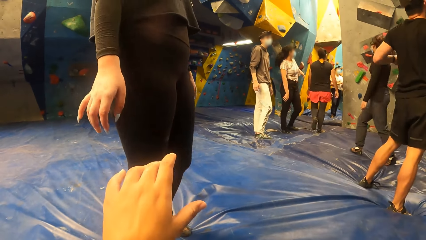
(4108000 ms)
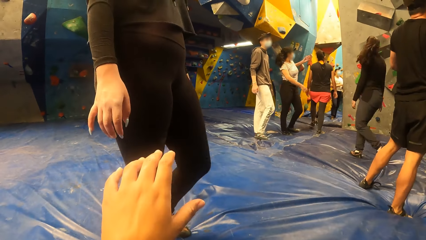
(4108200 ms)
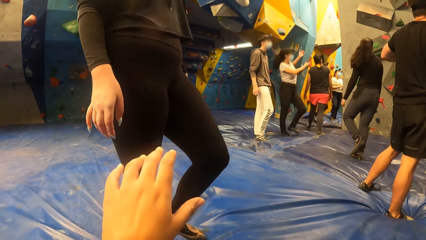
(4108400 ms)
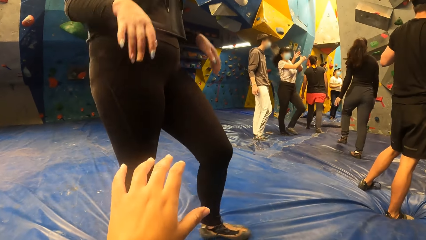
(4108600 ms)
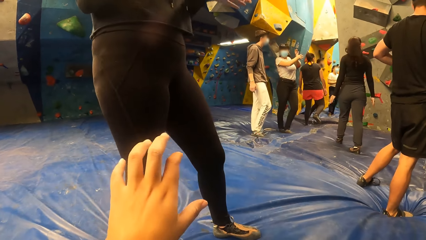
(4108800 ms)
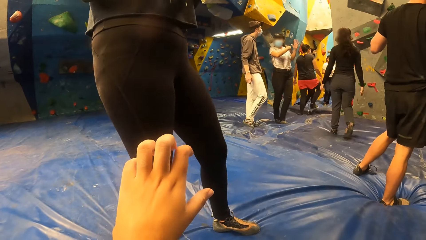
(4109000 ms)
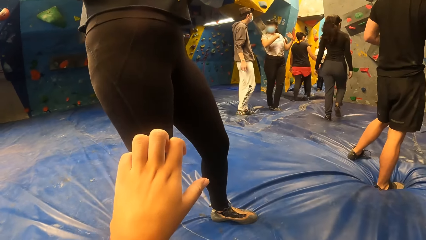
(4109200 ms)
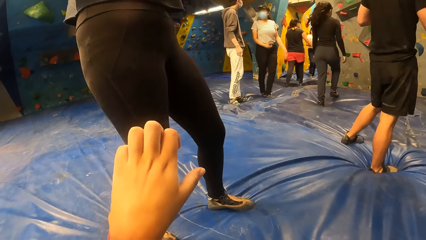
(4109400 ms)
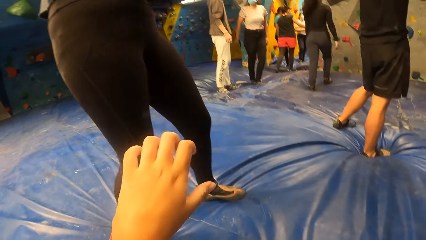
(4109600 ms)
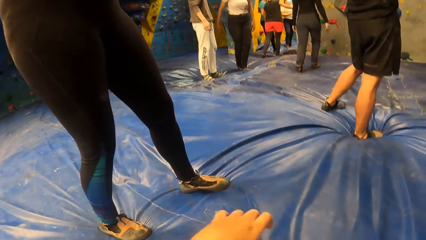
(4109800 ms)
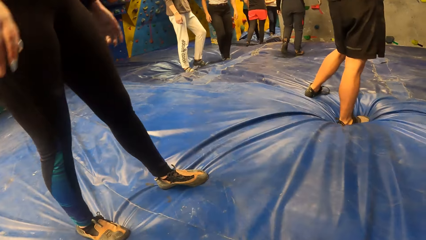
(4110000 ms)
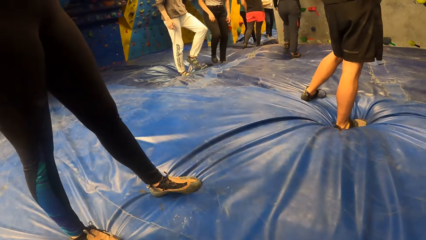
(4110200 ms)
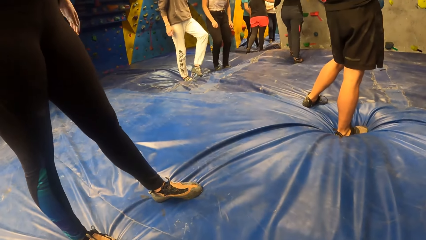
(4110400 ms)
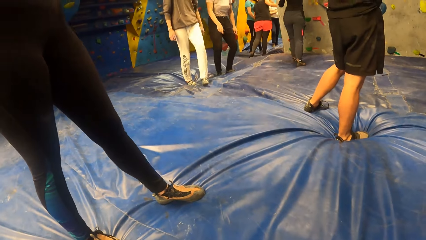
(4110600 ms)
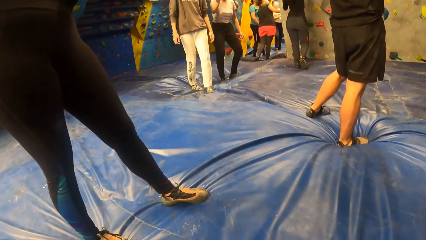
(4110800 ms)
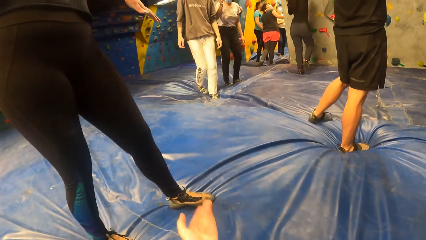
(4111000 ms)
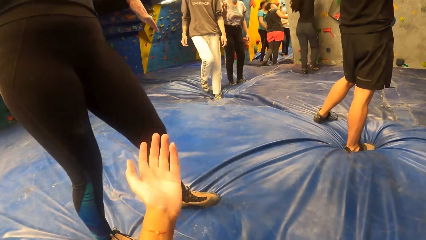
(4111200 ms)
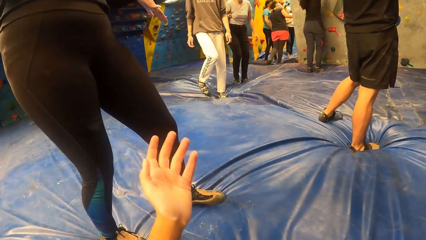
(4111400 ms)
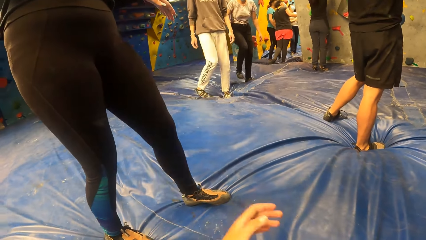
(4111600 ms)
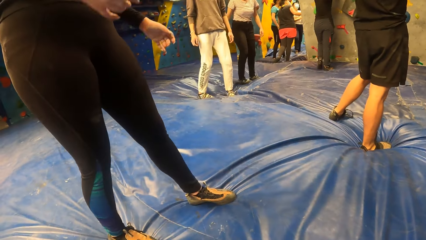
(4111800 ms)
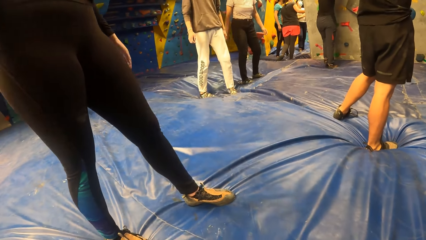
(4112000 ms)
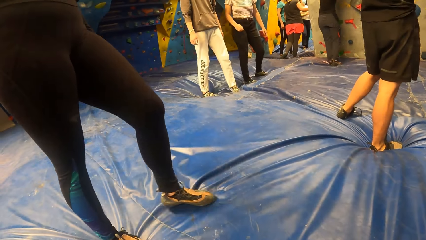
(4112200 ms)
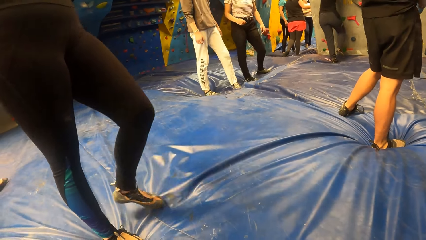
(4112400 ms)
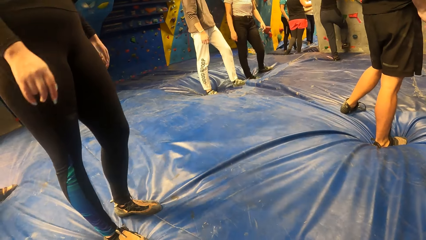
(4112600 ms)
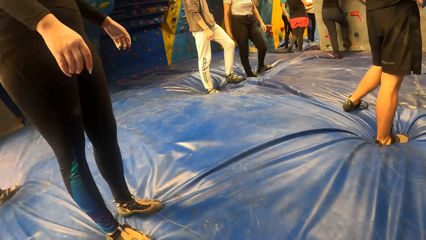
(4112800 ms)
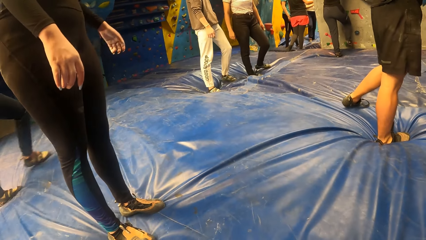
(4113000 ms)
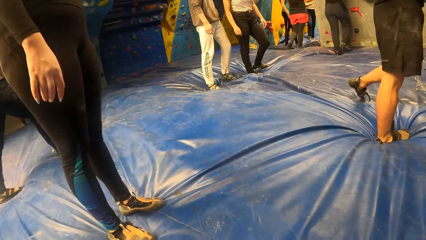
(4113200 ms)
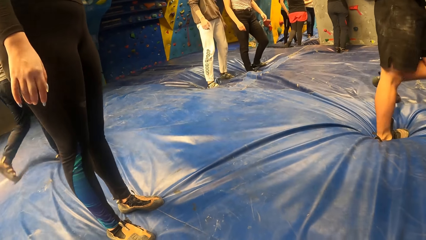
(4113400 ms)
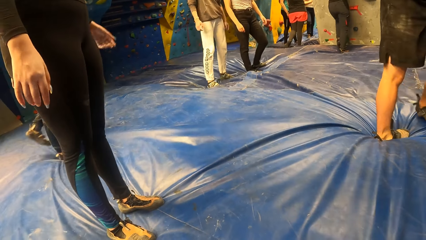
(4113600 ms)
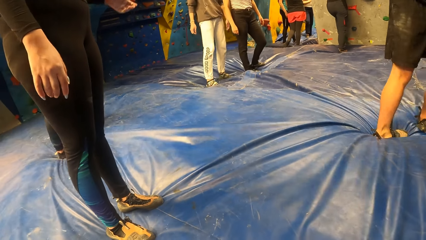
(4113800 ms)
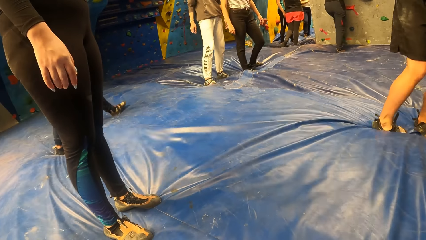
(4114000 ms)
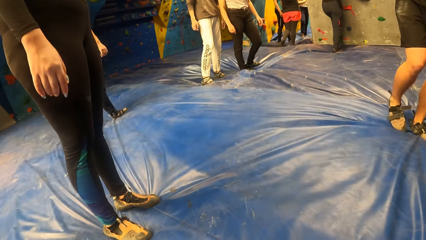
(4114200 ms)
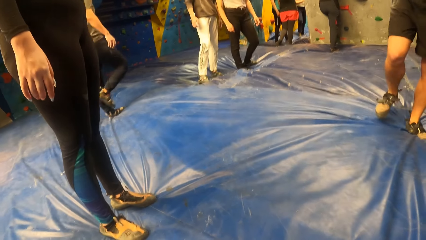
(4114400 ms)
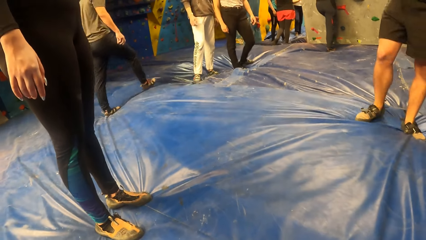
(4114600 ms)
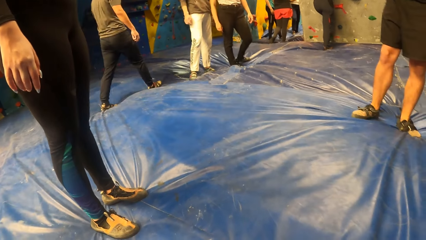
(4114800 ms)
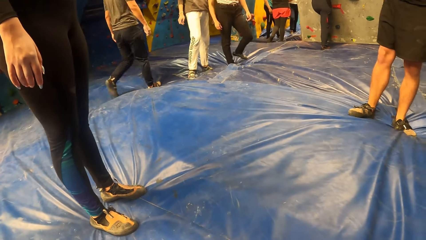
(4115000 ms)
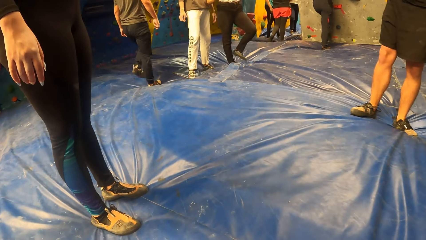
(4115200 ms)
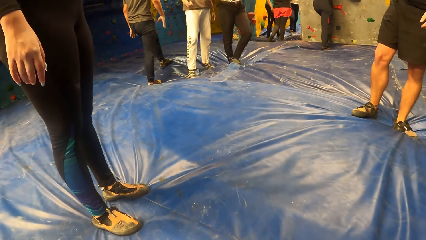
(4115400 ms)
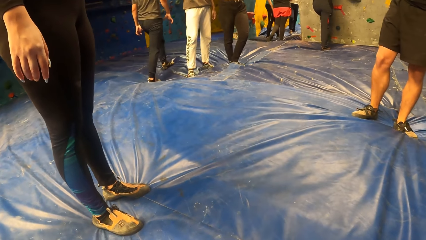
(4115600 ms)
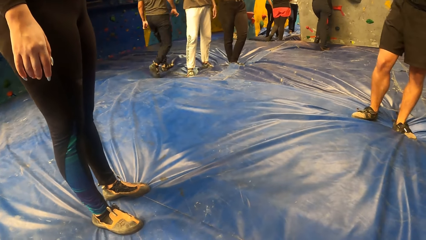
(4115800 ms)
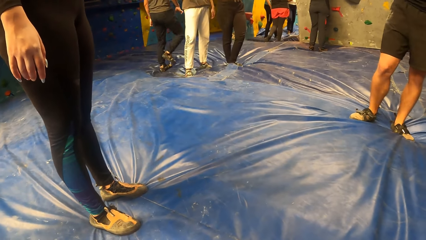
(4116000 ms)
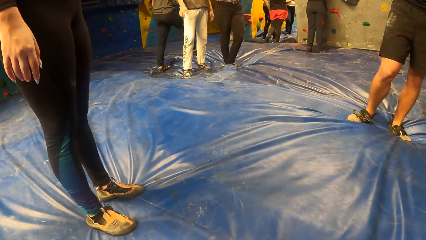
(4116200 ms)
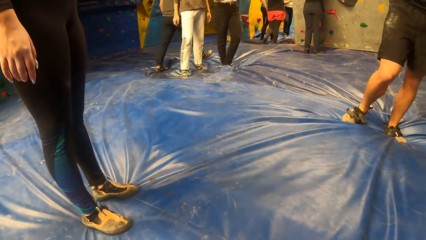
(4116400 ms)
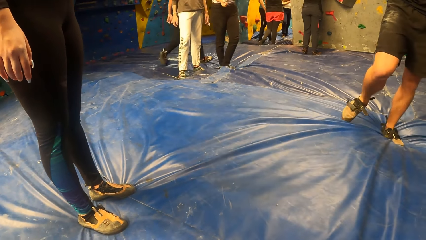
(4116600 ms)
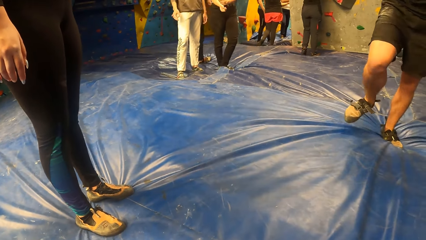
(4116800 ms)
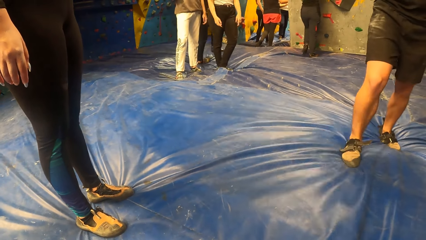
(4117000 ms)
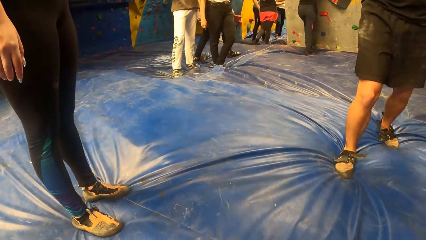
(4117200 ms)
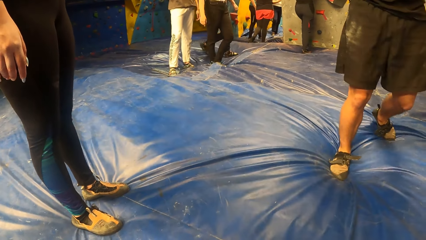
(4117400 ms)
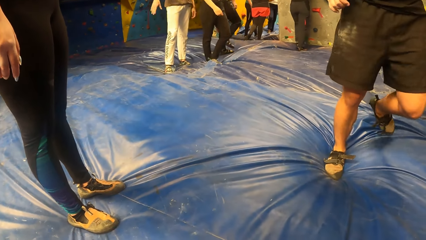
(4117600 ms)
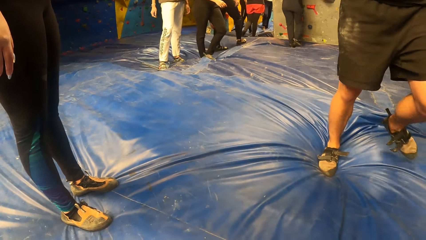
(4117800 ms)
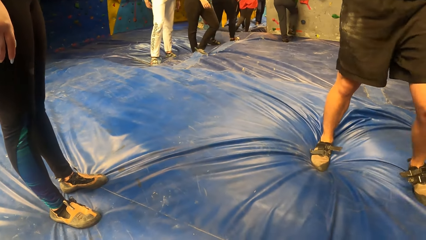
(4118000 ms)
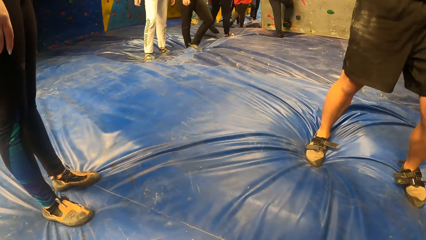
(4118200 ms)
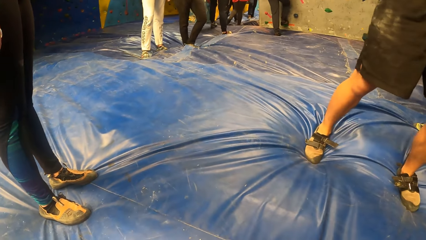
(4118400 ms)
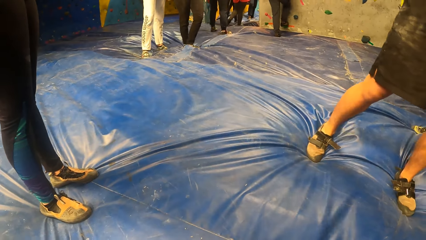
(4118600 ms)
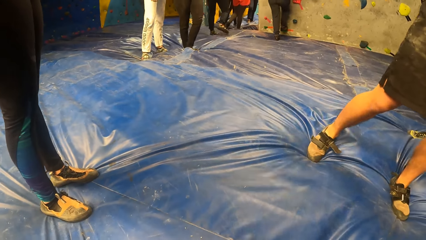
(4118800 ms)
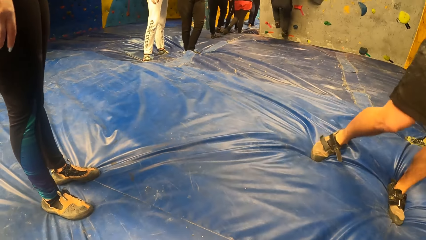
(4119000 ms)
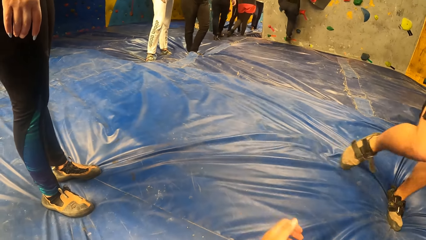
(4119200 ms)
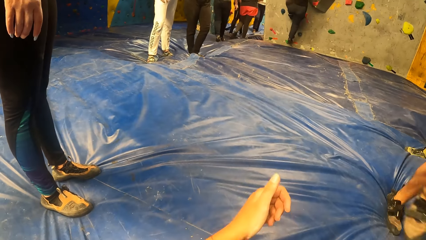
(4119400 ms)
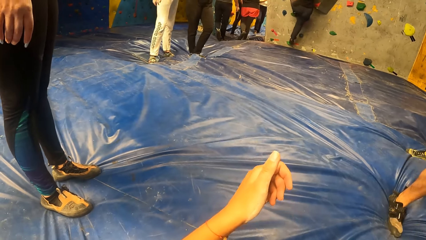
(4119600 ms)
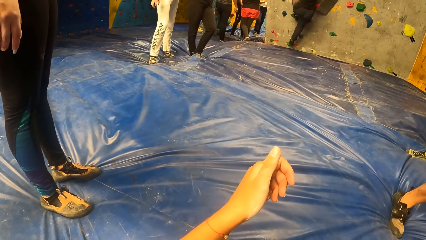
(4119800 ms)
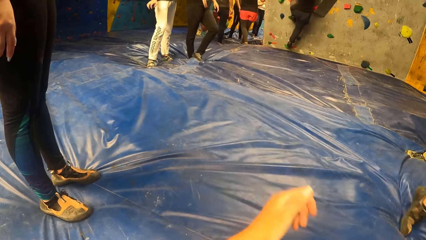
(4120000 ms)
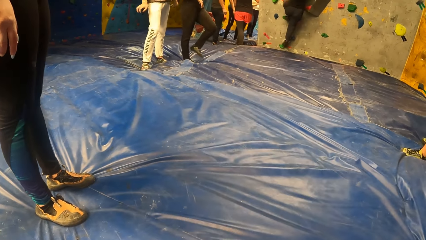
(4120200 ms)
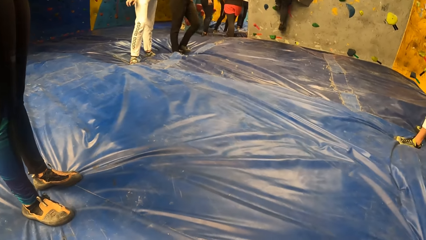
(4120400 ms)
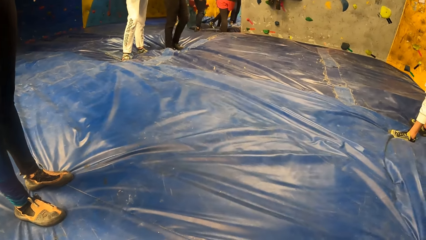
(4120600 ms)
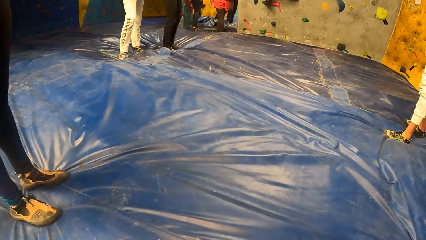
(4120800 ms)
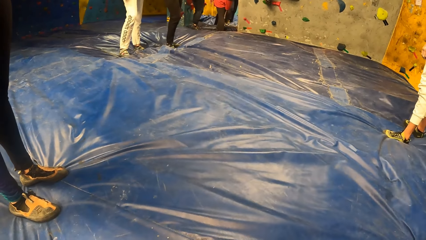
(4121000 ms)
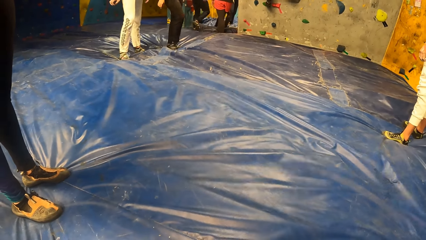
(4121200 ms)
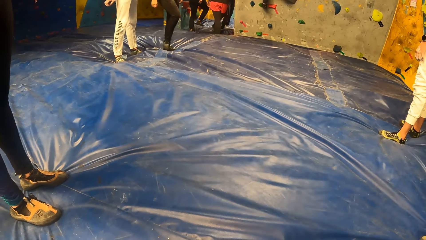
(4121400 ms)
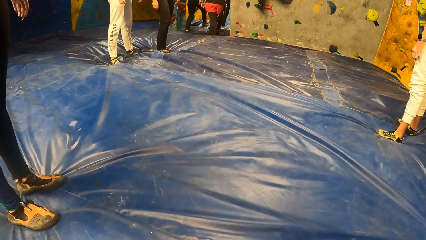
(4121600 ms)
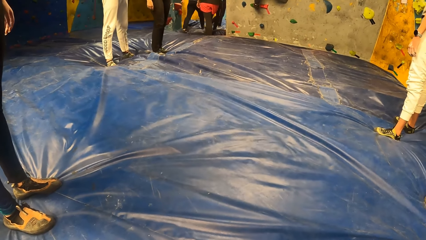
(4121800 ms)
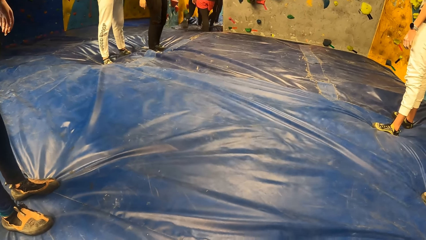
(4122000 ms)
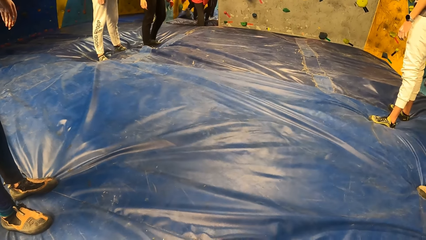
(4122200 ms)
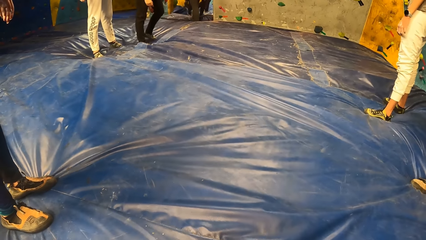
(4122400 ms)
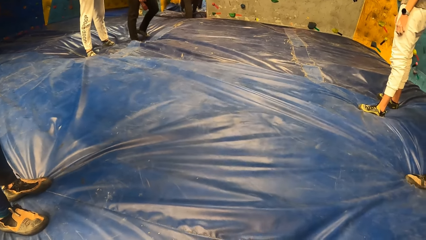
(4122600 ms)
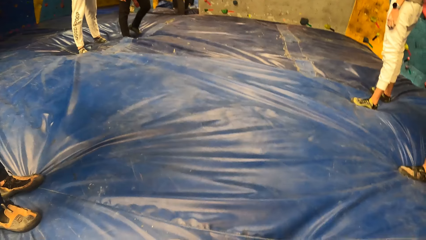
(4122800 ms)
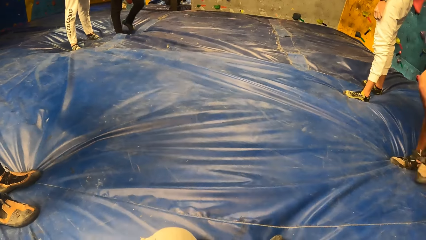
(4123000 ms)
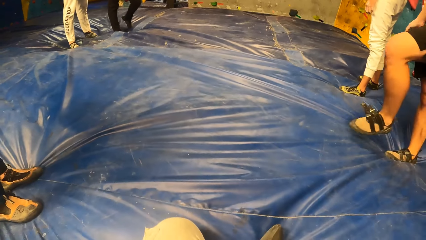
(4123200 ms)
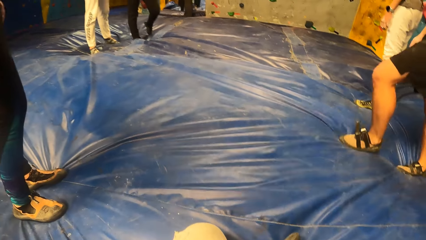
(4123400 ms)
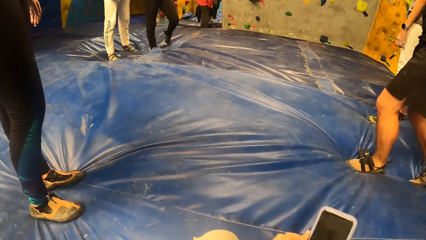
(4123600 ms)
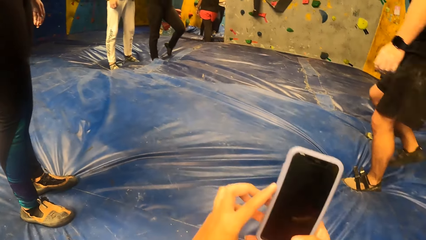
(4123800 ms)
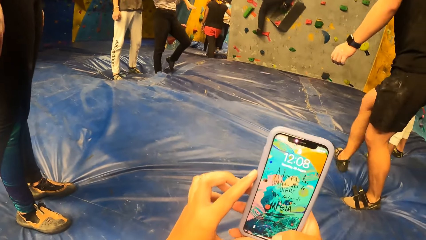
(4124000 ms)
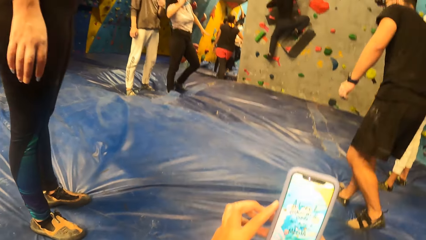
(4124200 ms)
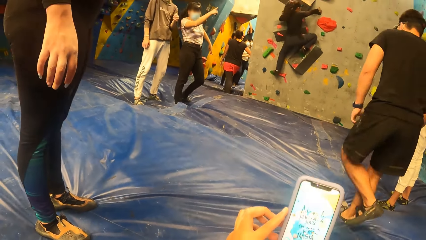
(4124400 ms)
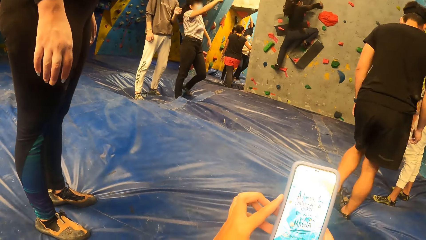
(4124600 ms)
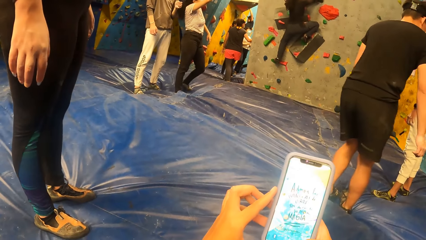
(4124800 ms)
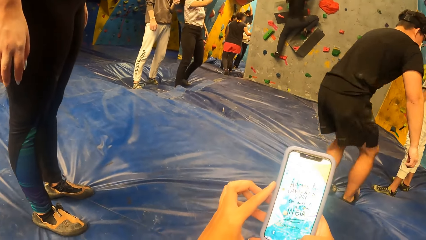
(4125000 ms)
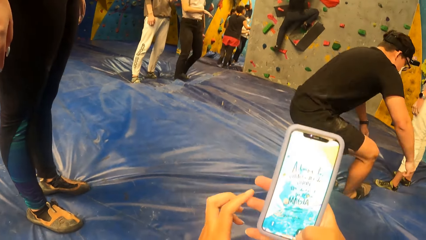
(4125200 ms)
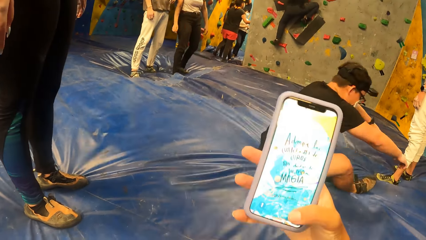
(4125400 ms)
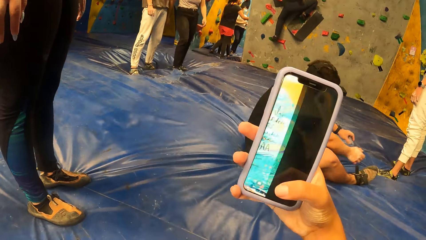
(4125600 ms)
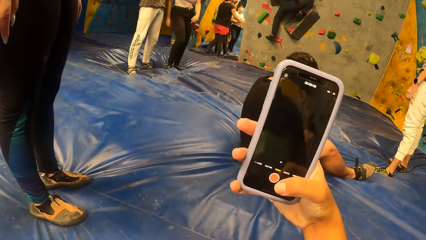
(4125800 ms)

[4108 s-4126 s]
The camera wearer raises the hand. She signals at a woman with her left hand. She speaks with the woman. She stretches her left hand towards the woman. She raises the hand. She drops her left hand. Another woman climbs the bouldering wall. The camera wearer looks around. She raises the hand. She raises the phone with both hands and looks at the phone.
